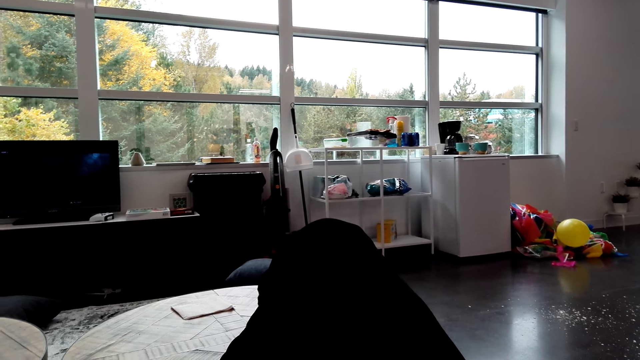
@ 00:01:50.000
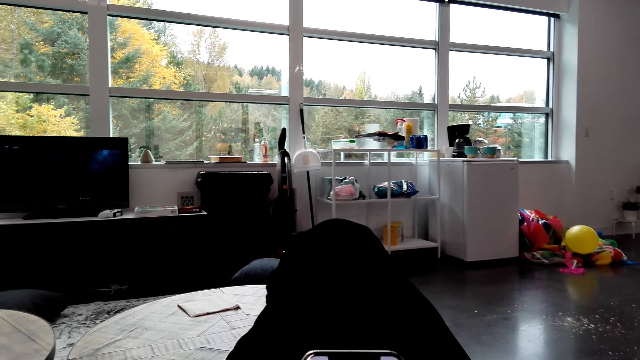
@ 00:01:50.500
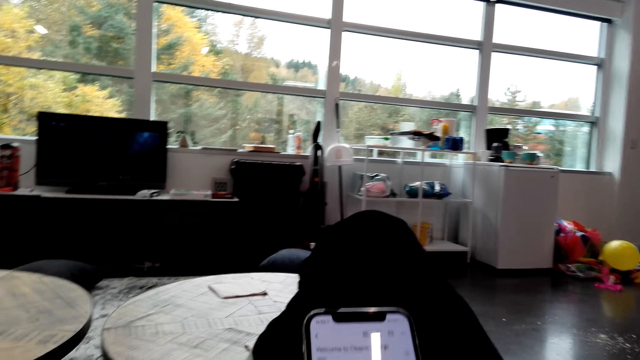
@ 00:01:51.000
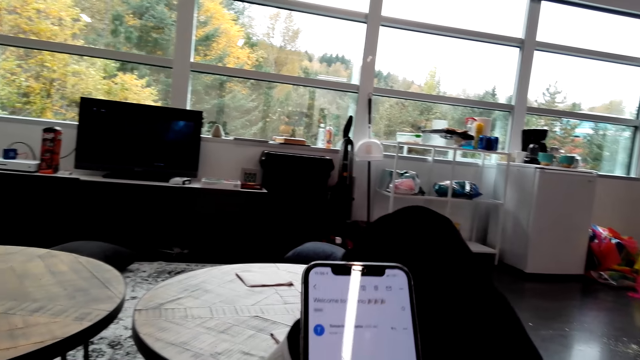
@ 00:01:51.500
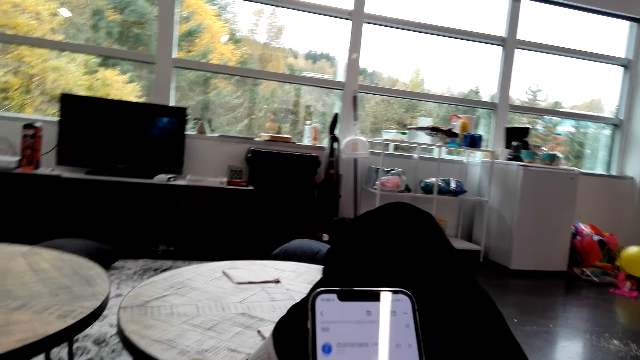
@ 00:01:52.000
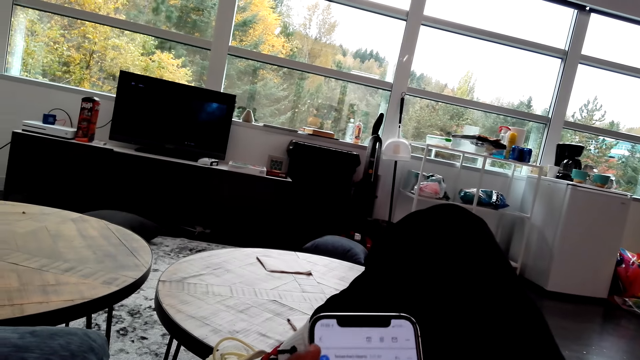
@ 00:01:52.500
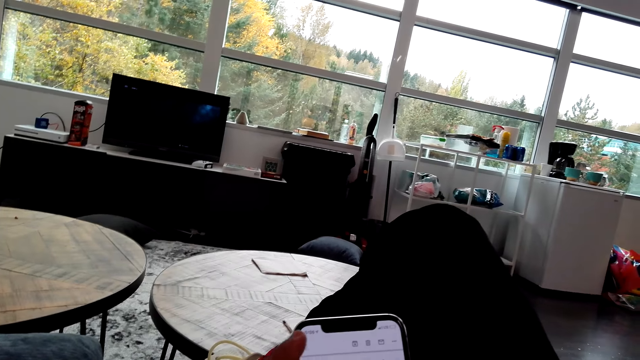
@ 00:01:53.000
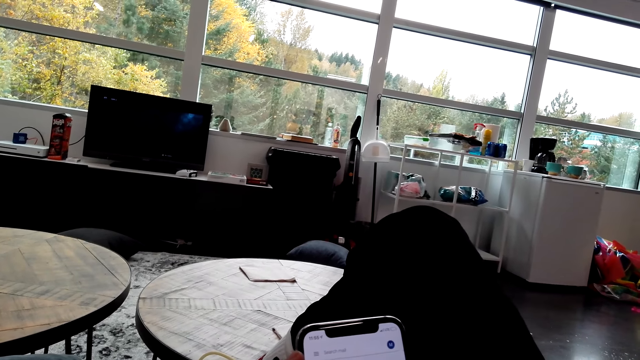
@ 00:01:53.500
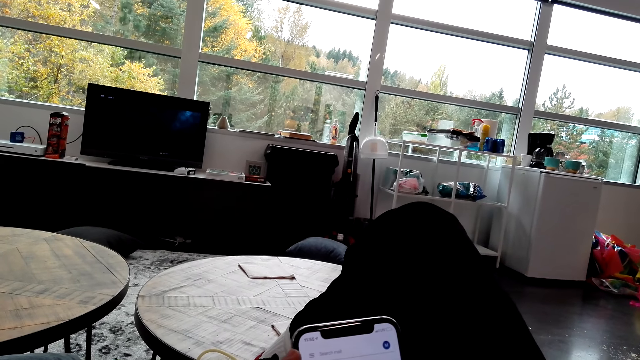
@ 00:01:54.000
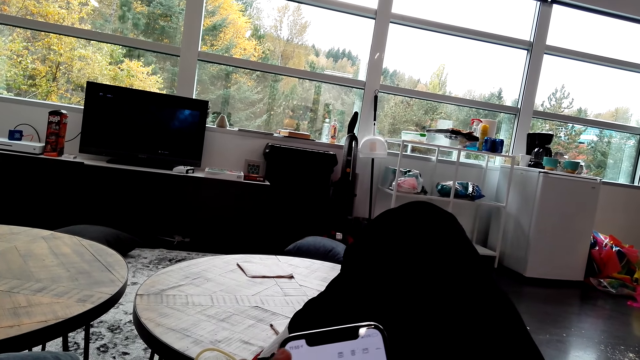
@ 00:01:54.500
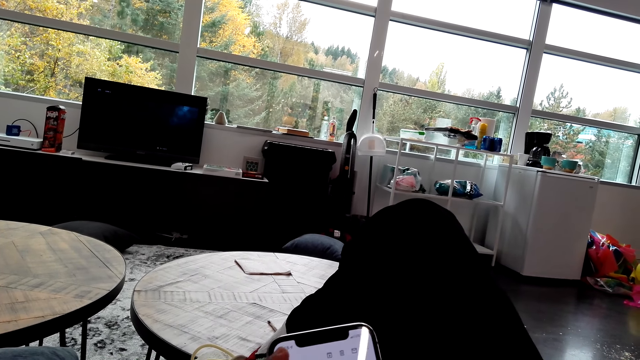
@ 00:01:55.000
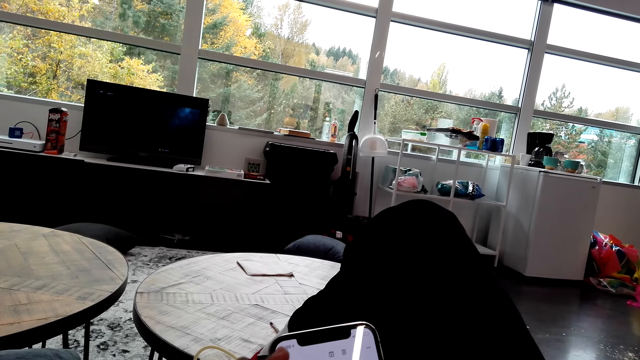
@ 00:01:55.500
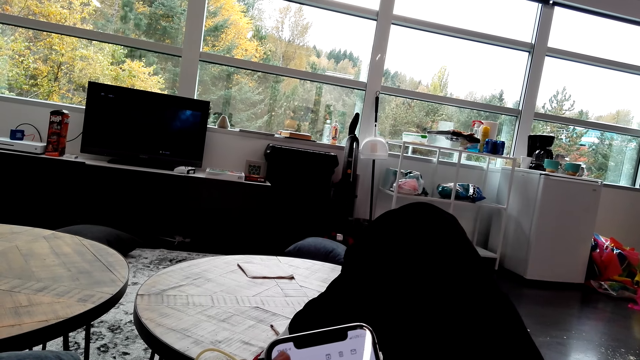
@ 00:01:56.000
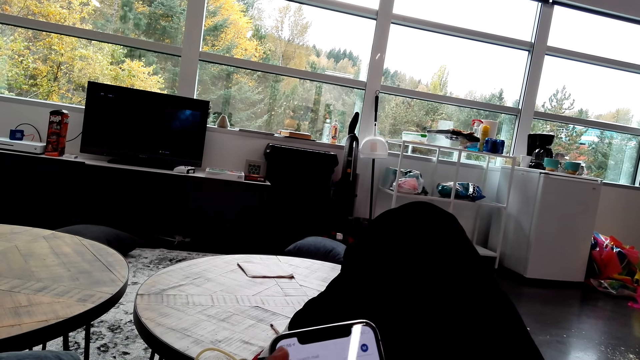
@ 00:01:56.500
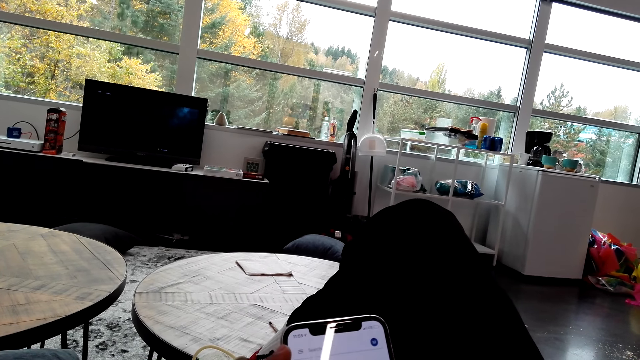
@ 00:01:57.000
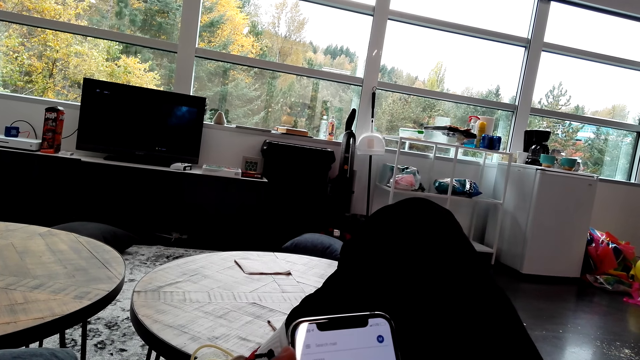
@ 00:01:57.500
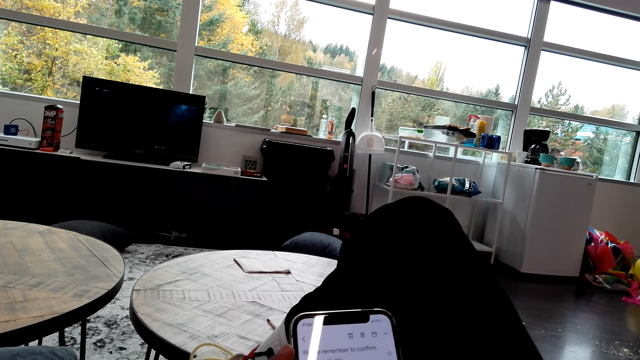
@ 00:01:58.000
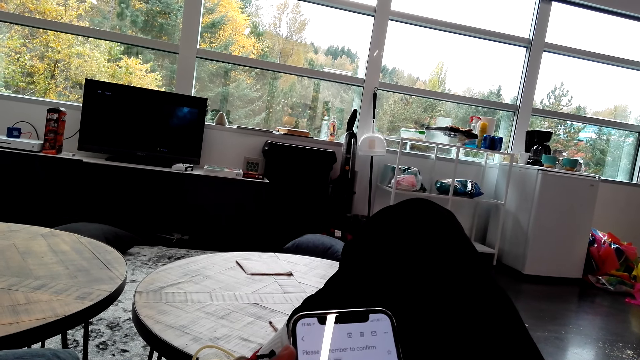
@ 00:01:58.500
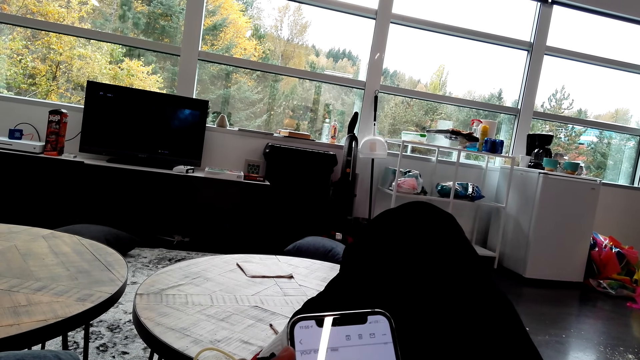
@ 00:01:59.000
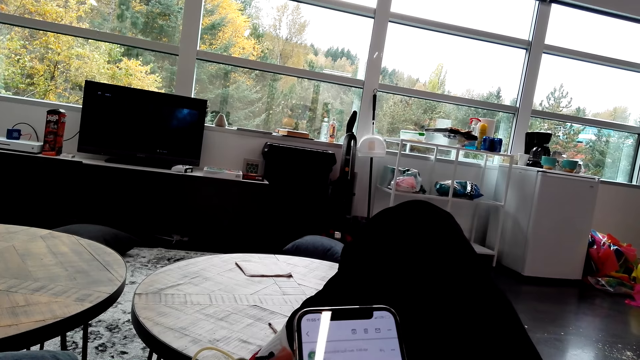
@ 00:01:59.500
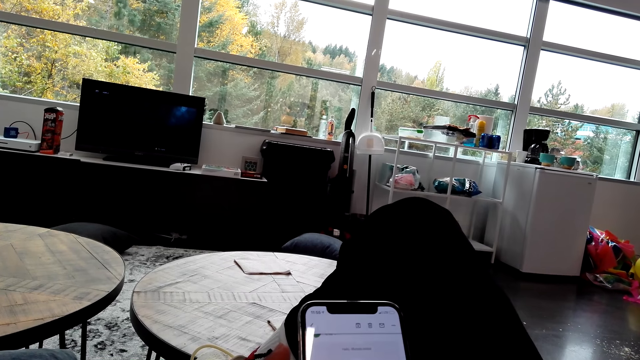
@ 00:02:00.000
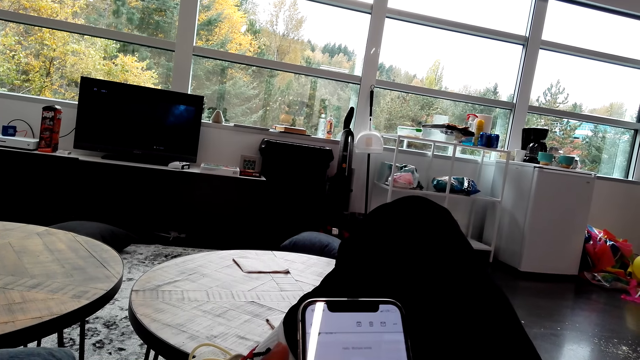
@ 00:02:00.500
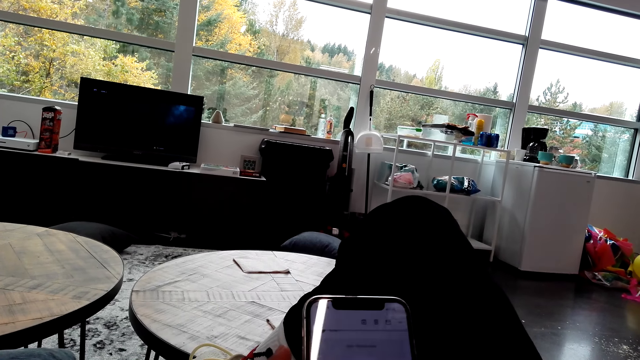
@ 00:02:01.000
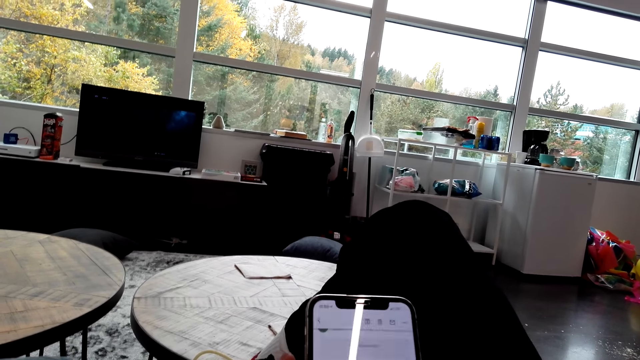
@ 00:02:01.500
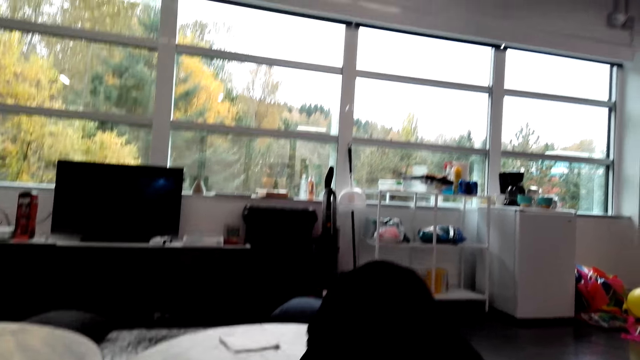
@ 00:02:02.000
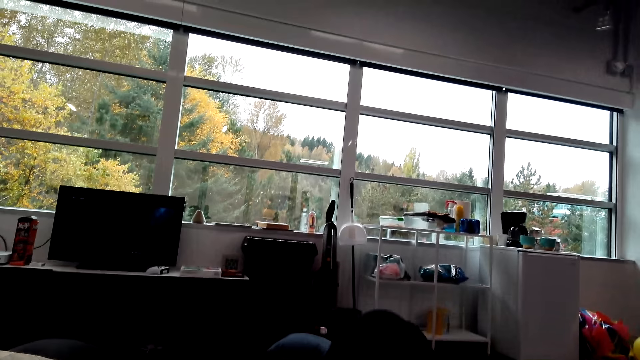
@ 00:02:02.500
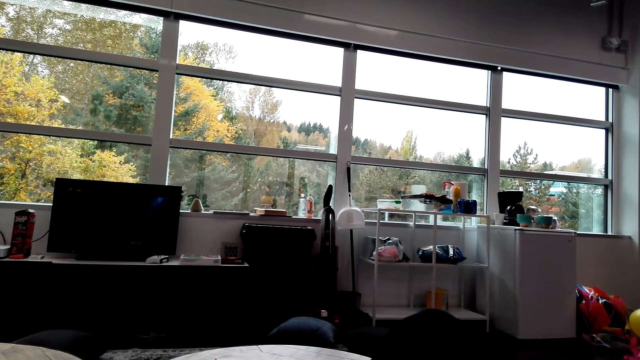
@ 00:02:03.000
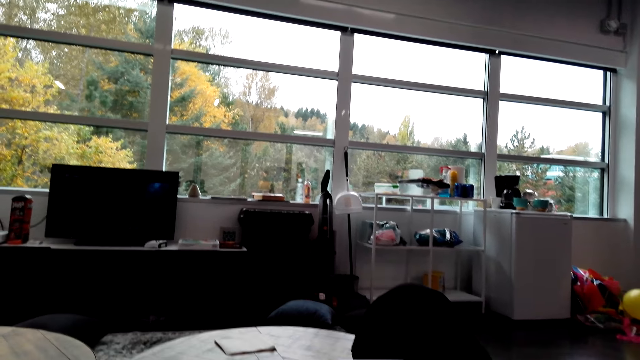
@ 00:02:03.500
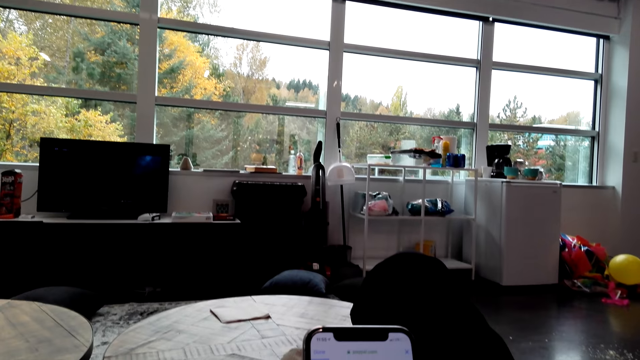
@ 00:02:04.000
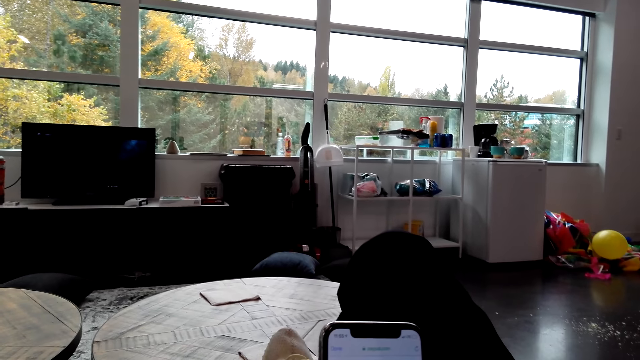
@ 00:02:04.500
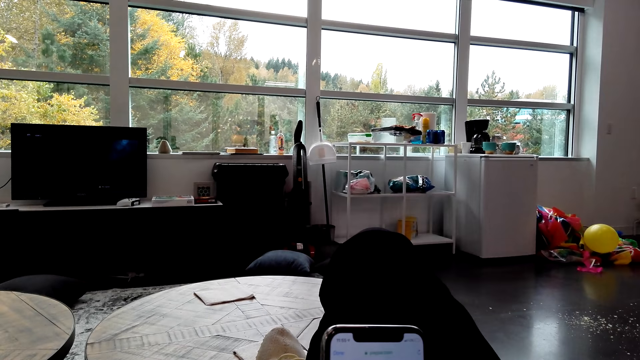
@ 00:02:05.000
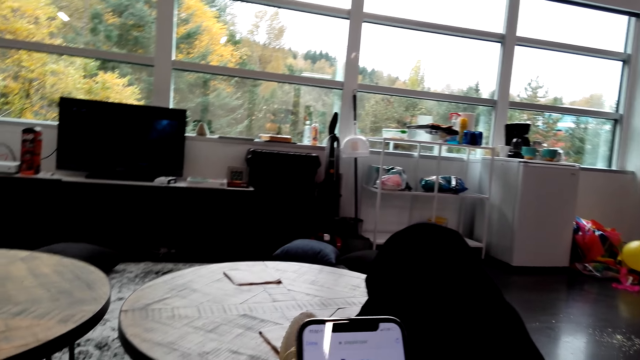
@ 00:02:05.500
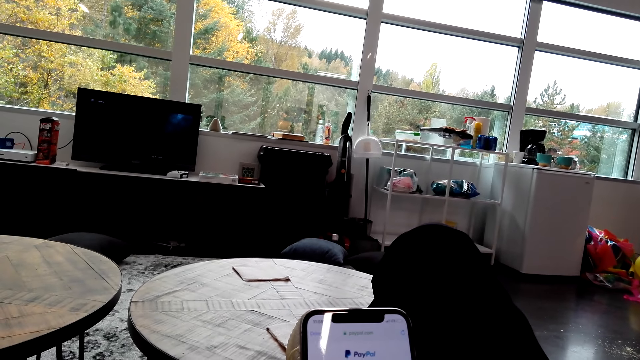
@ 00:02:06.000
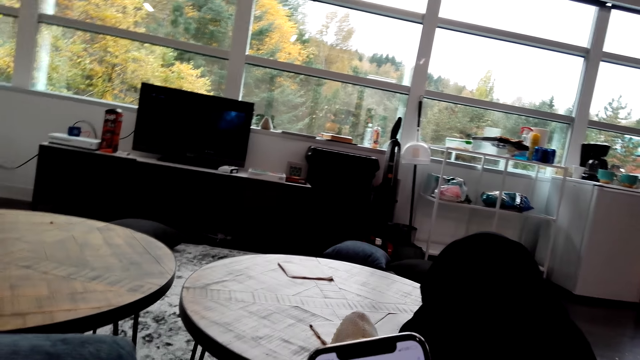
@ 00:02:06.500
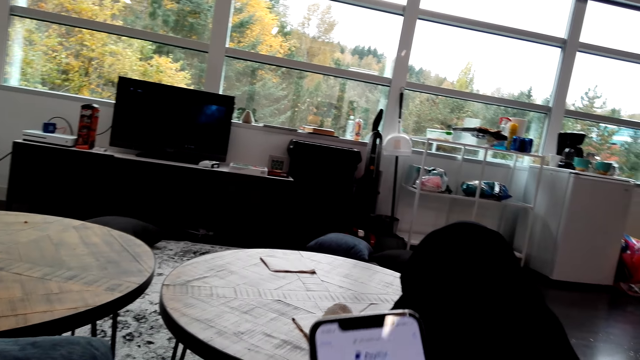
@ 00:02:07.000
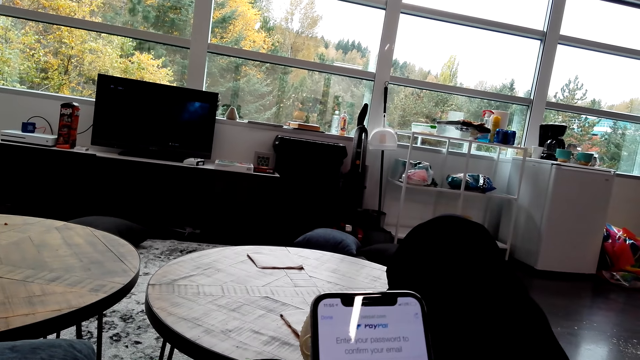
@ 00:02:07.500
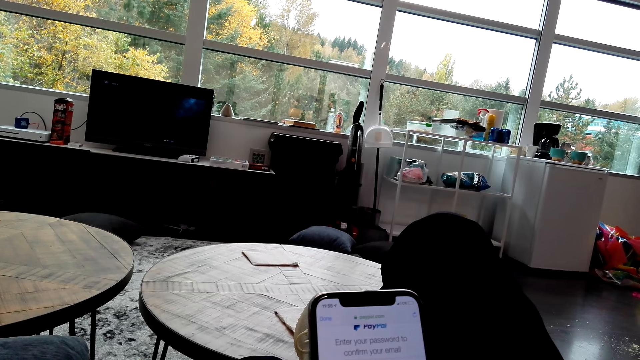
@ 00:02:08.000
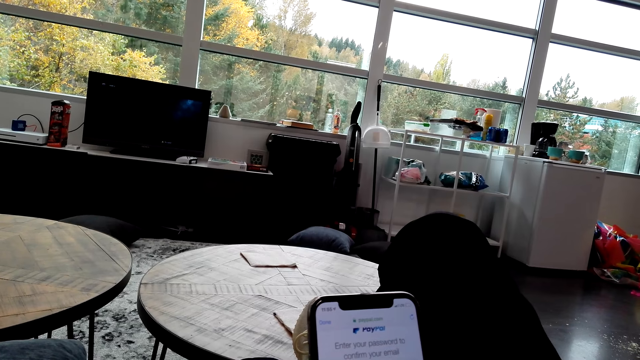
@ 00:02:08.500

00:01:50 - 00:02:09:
The camera wearer lifts the phone and operates the phone. They look around the house. They operate the phone.

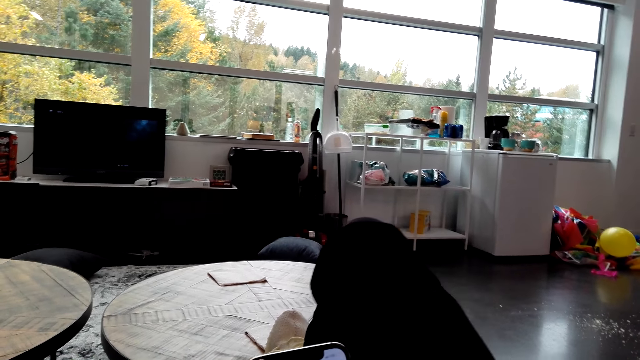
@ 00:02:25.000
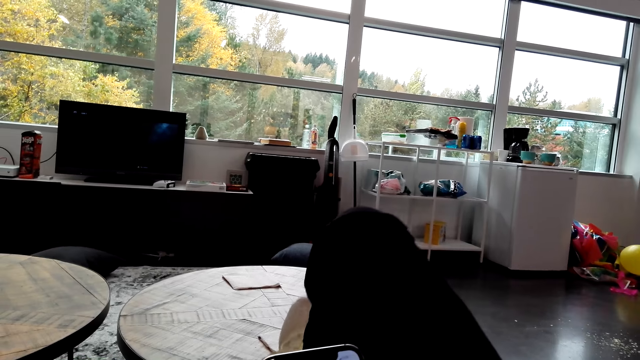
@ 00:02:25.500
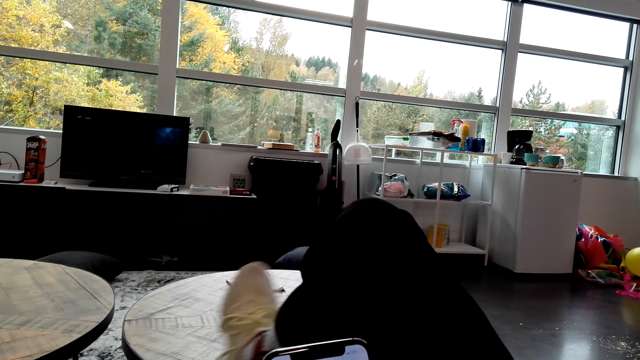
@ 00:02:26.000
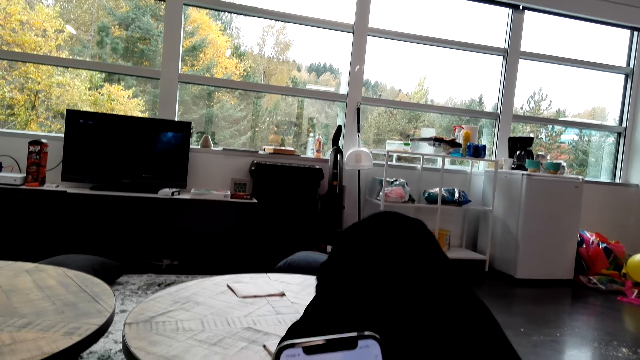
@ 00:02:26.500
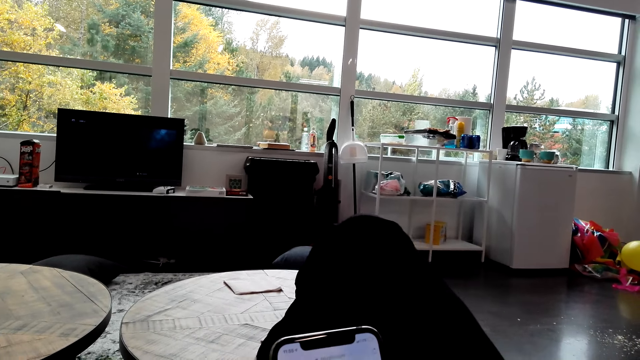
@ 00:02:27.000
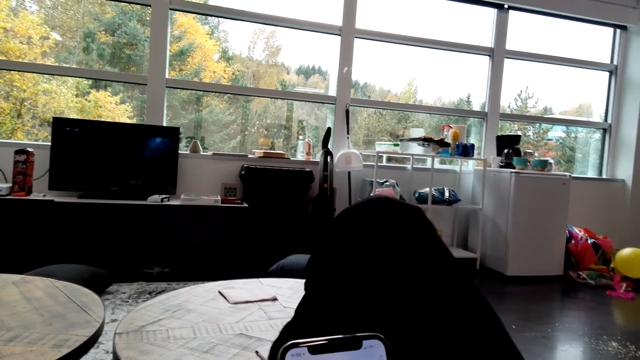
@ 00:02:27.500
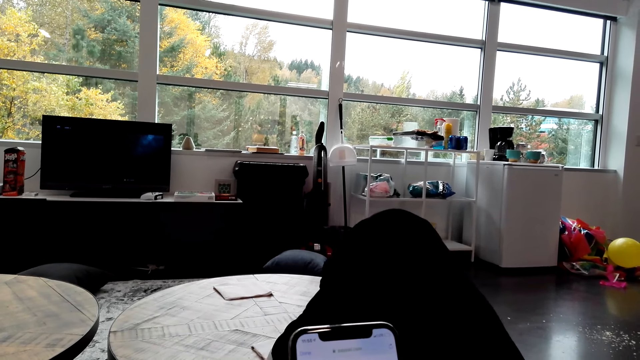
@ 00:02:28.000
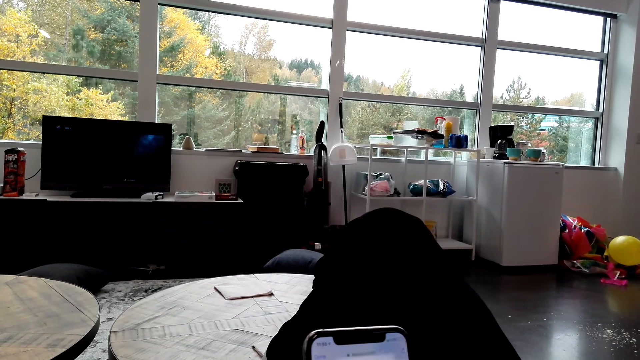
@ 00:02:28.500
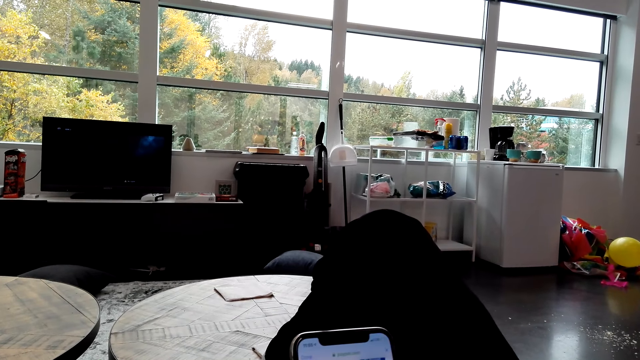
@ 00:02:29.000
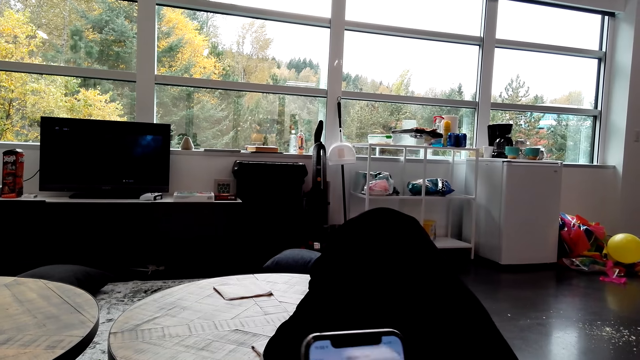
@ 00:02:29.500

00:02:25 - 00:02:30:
The camera wearer moves the right leg. They operate a phone. They look around, scroll the phone, and fold the leg.
